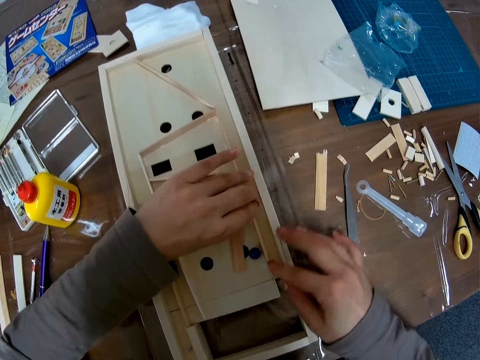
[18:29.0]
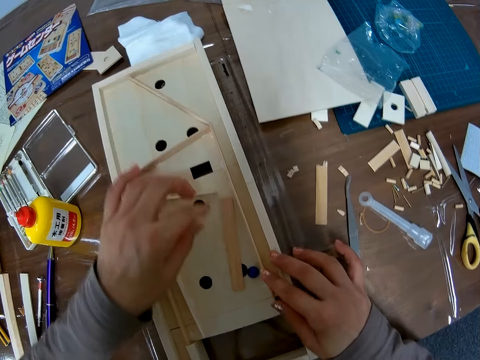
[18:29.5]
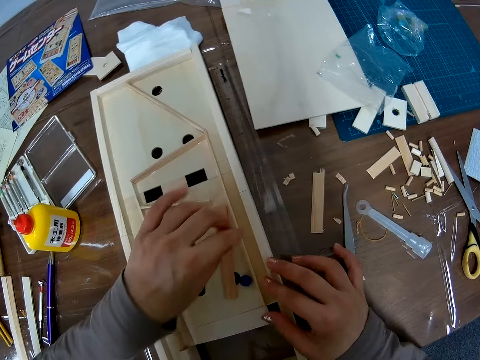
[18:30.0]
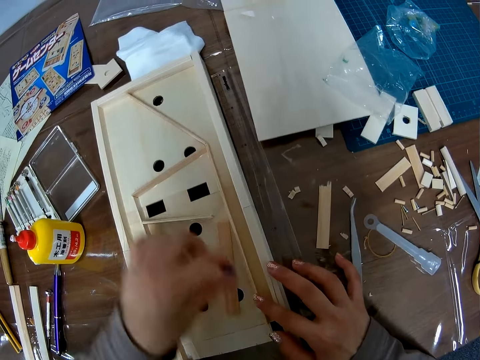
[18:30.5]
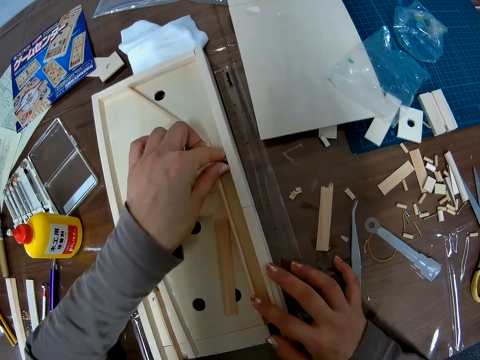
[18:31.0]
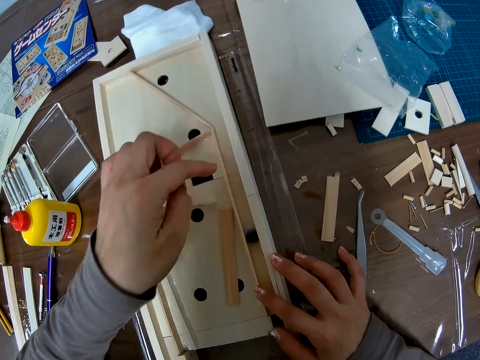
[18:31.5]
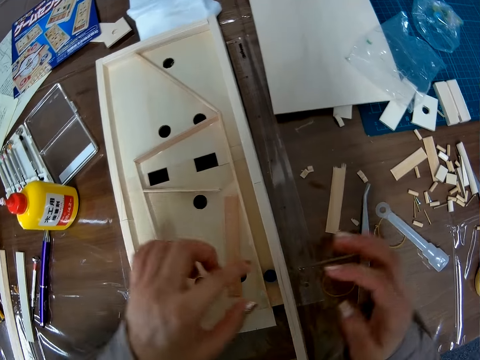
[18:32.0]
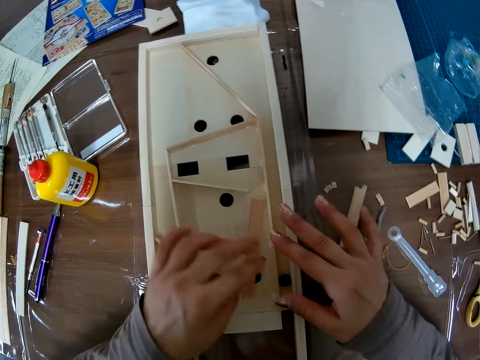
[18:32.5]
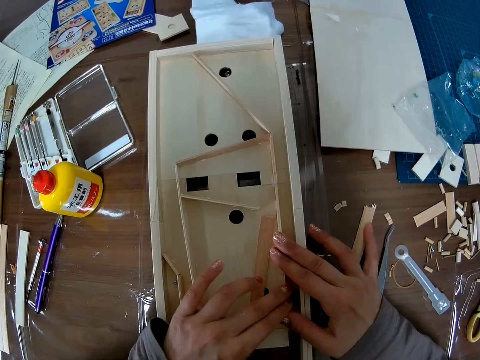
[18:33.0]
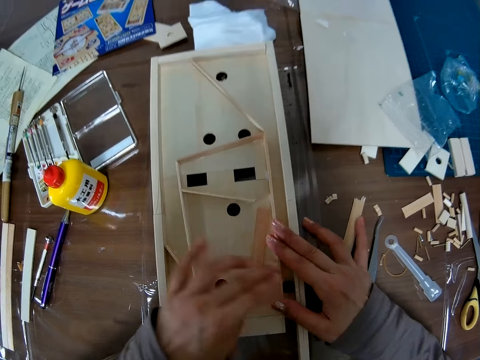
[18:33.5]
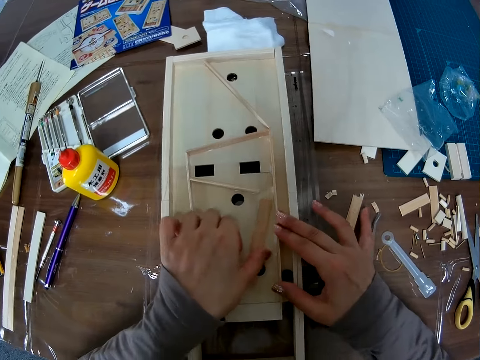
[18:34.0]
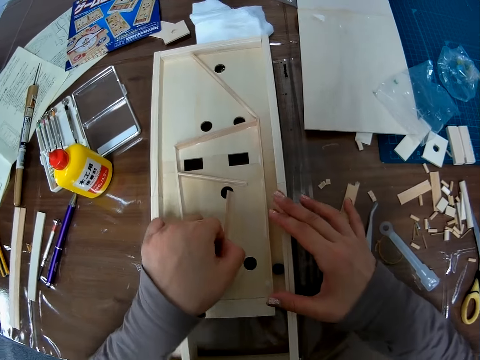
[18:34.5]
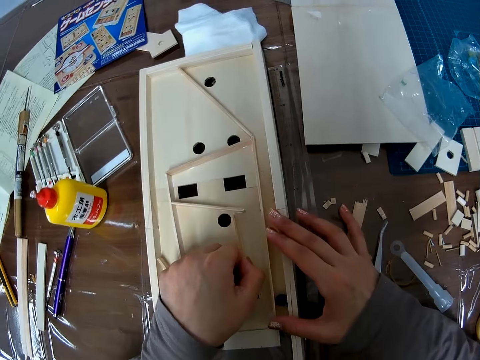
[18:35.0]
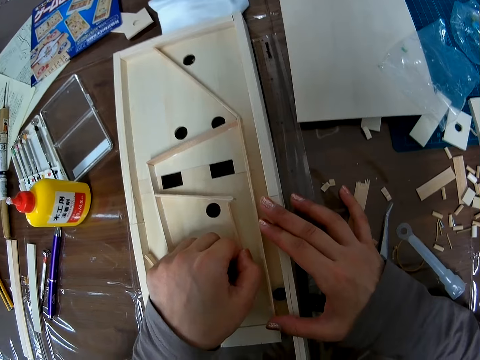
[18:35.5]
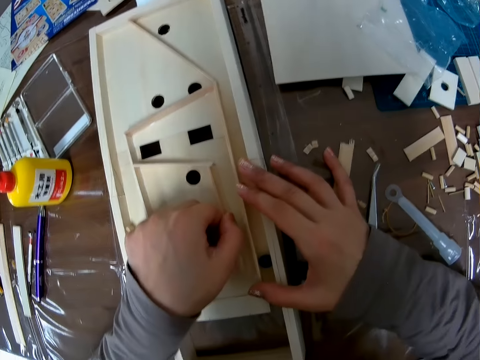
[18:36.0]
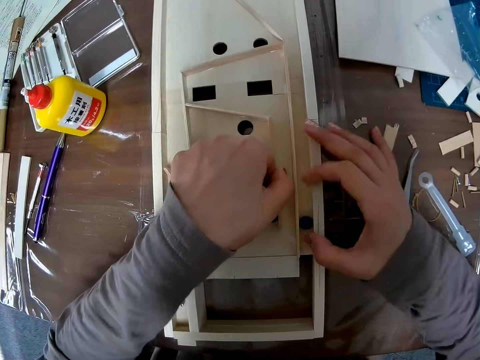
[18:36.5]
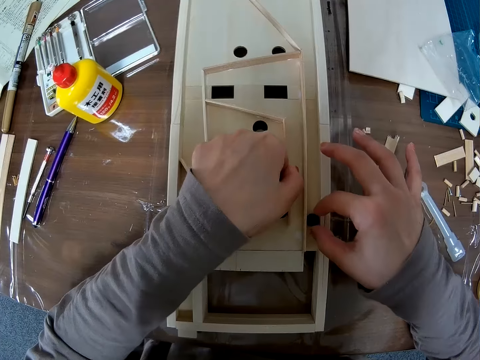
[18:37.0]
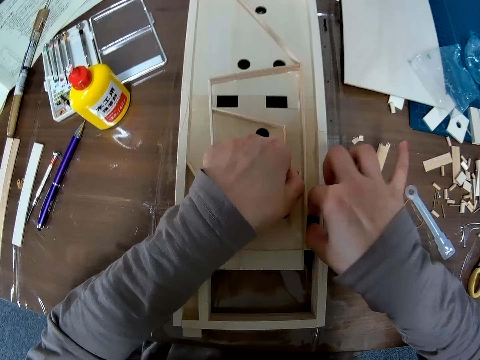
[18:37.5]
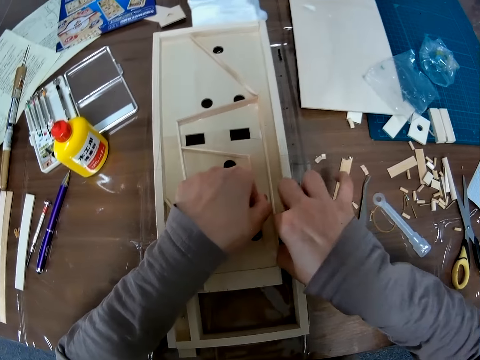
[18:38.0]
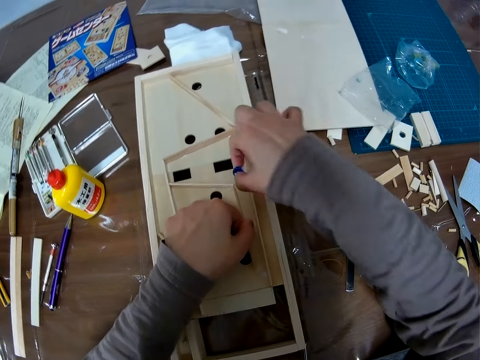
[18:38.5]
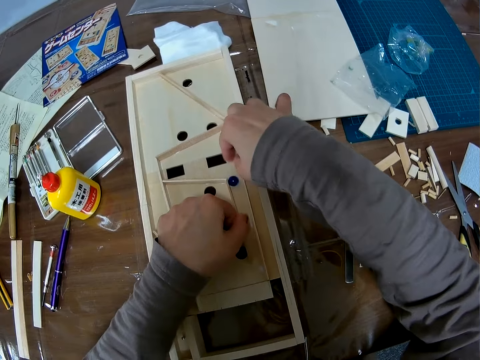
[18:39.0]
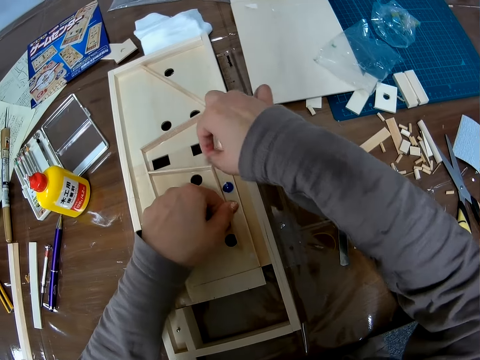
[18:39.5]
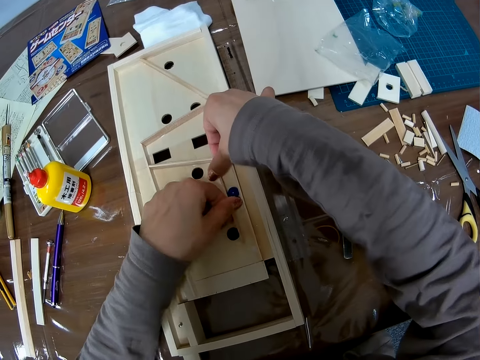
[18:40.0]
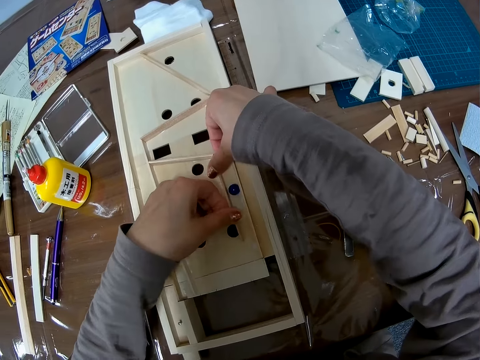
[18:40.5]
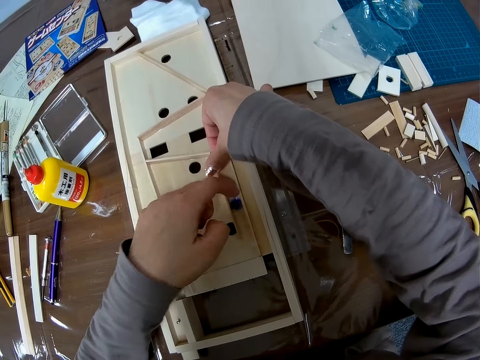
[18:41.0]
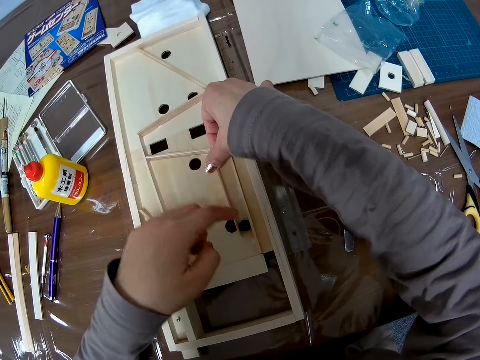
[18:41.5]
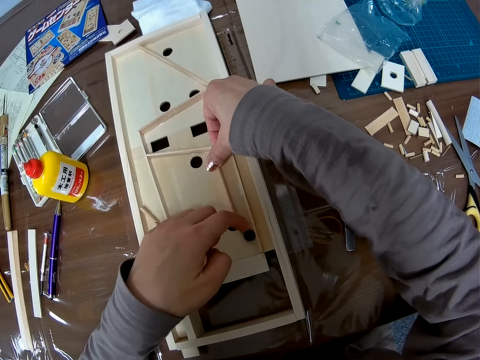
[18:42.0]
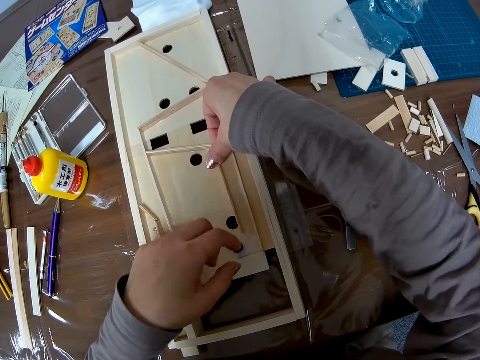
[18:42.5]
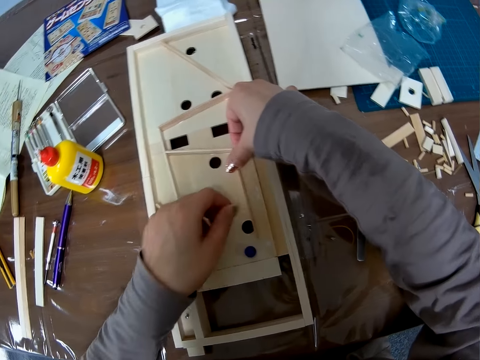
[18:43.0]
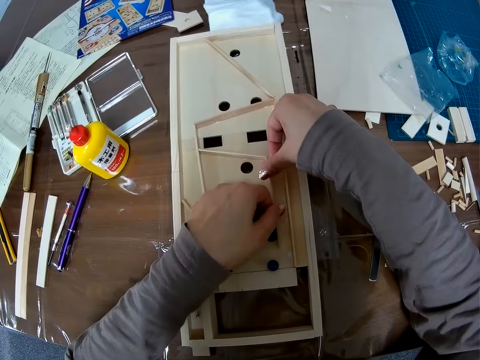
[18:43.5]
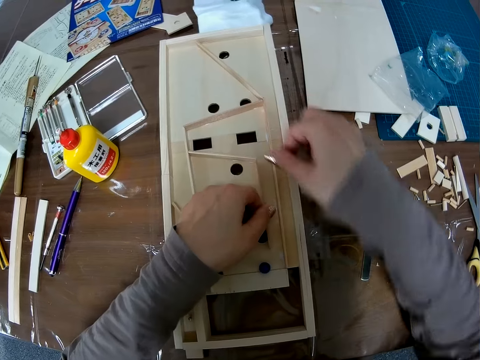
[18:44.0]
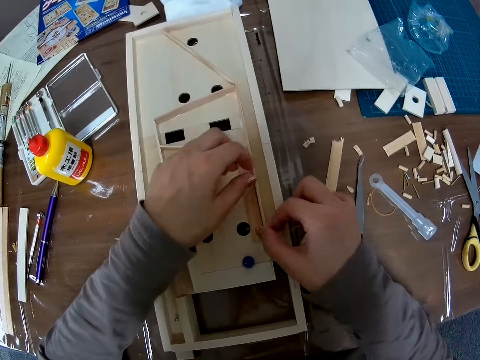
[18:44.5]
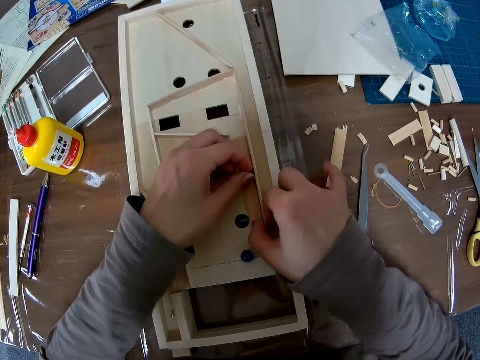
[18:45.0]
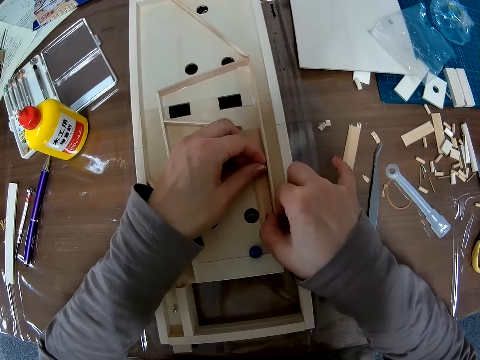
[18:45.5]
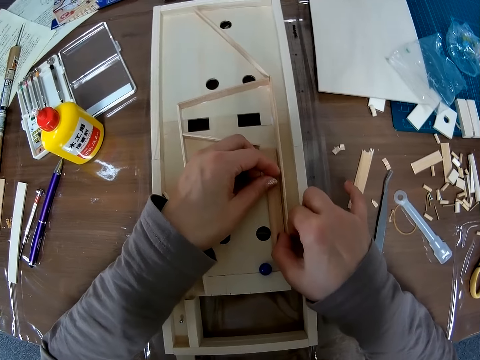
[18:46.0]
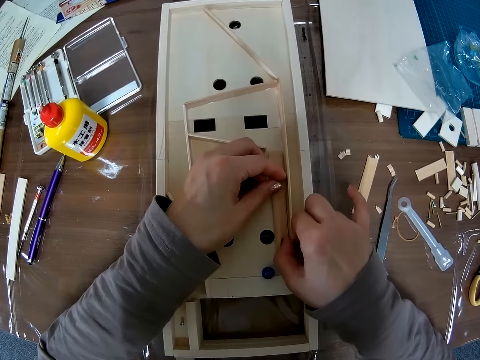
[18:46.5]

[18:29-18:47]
The camera wearer picks the glass marble, drops the glass marble on the wooden pinball machine, and strikes the glass marble with her finger. She passes the crystal stone in between a piece of wood in a wooden craft. She fixes the wooden block. She adjusts the piece of wood in the wooden craft. She picks the wooden block. She fixes the wooden block. She picks the glass marble, drops the glass marble on the wooden pinball machine, and strikes the glass marble with her finger. She holds the wooden block. She strikes the glass marble with her finger. She passes the crystal stone in between the piece of wood in the wooden craft. She holds the wooden block with both hands. She adjusts the piece of wood in the wooden craft. She lets go of the wooden block. She fixes the wooden block.

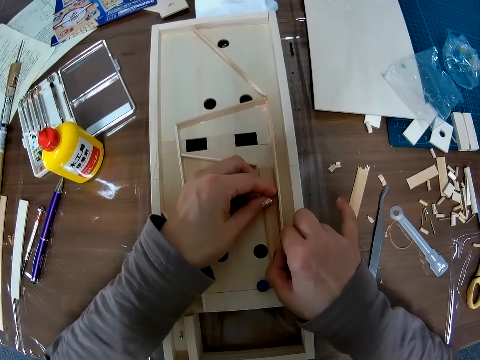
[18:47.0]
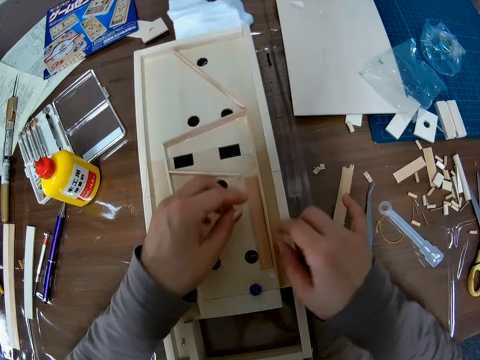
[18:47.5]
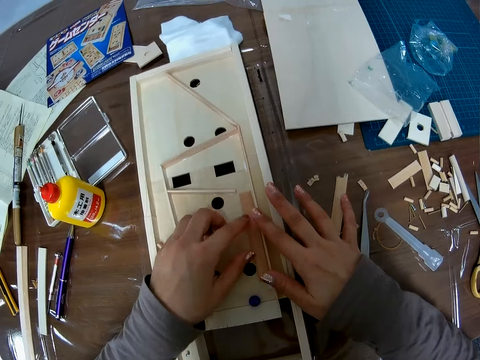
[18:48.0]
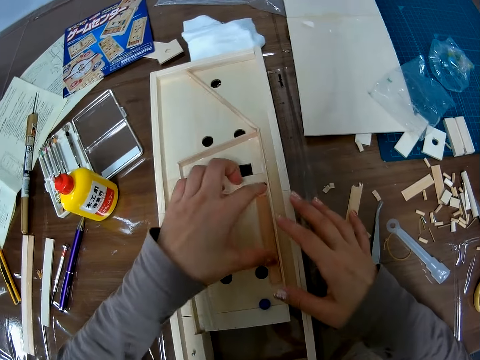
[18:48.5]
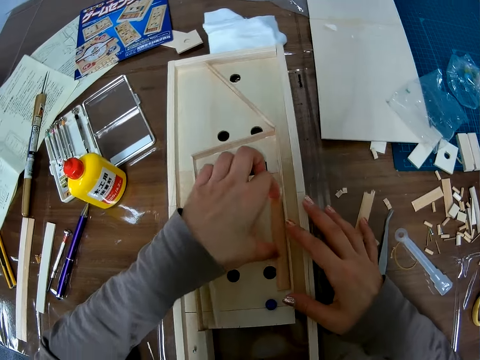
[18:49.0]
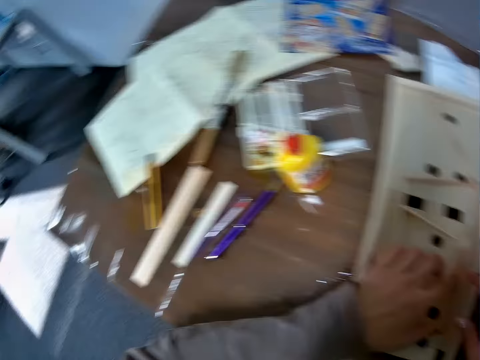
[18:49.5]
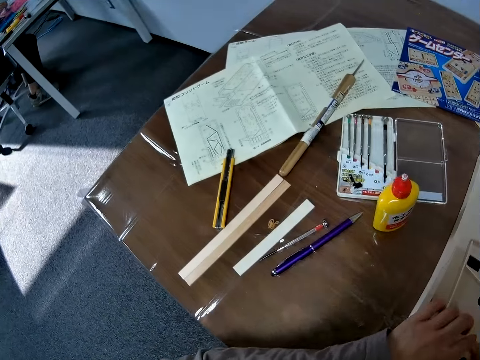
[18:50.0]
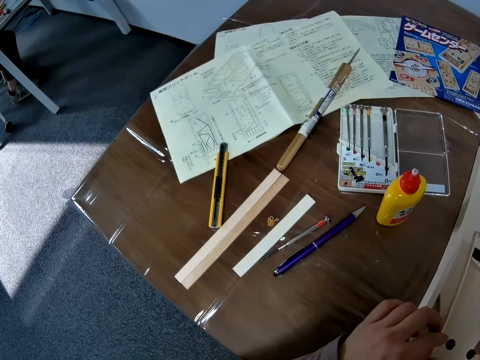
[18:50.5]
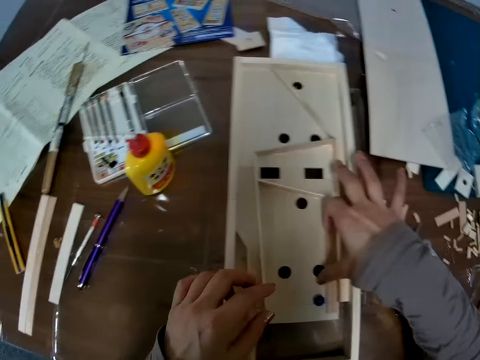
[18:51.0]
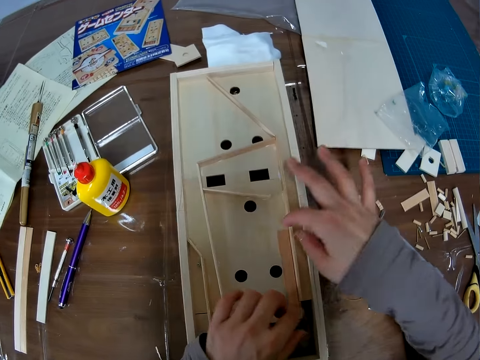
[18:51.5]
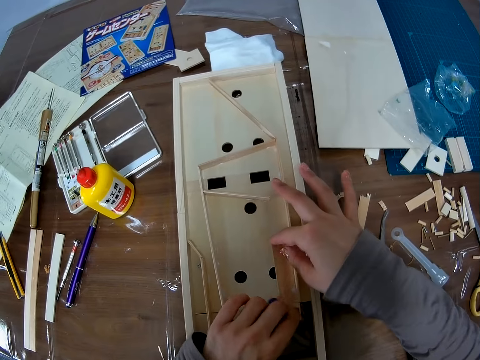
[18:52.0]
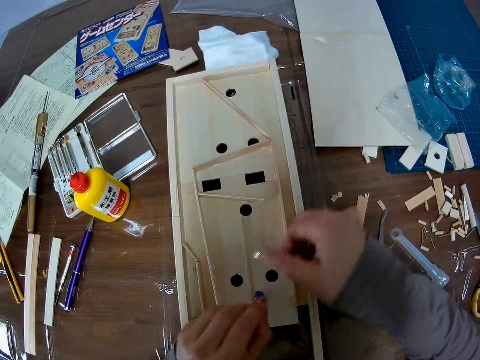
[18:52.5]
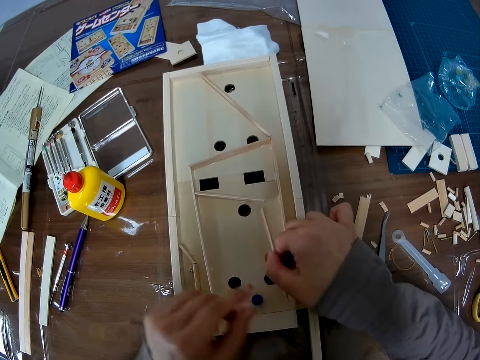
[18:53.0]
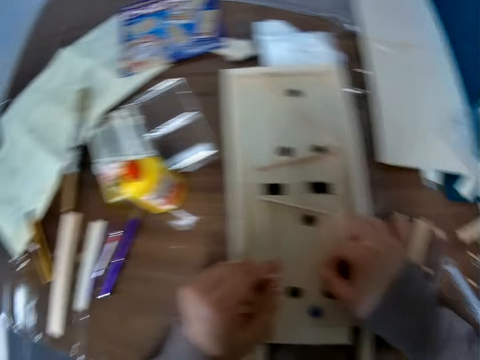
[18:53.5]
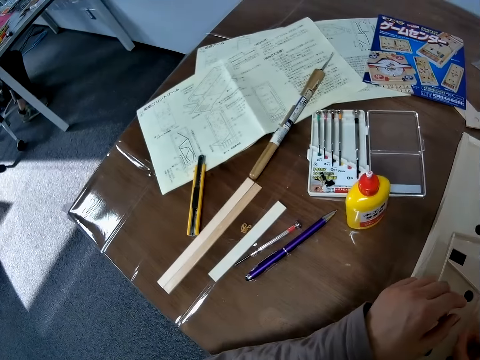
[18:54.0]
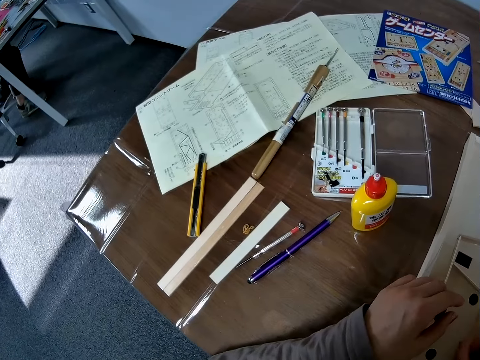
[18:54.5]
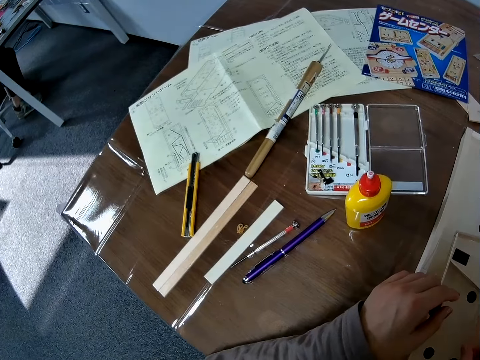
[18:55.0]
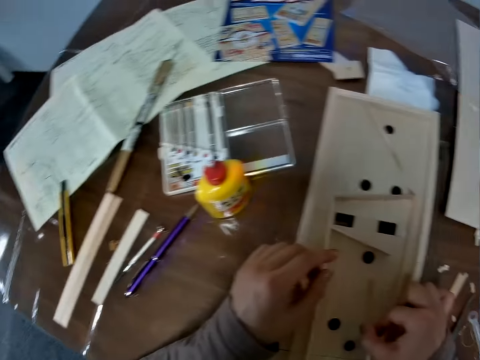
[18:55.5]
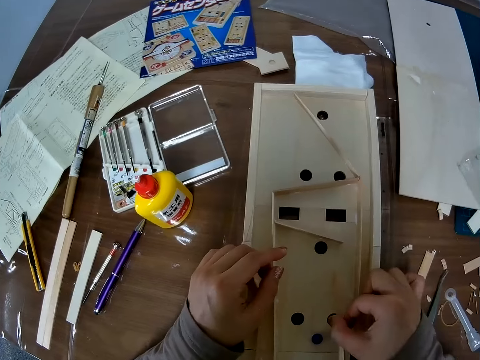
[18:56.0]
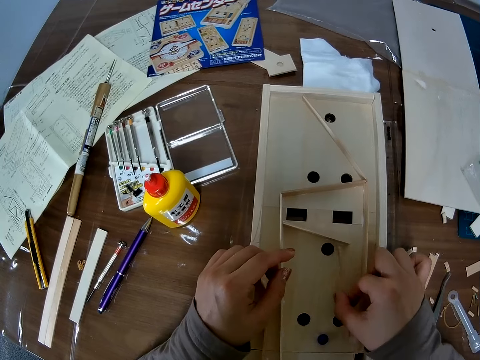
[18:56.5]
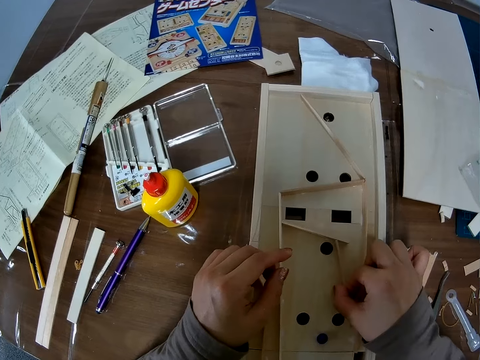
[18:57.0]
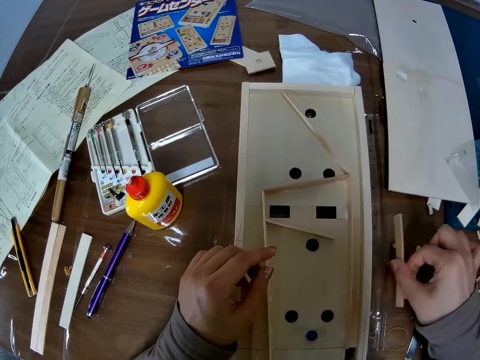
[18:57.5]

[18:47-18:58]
The camera wearer looks at the illustration paper. They fix the wooden block. They pick the wooden block. They fix the wooden block. They look at the illustration paper. They look at the wooden pinball machine. They fix the wooden block.
